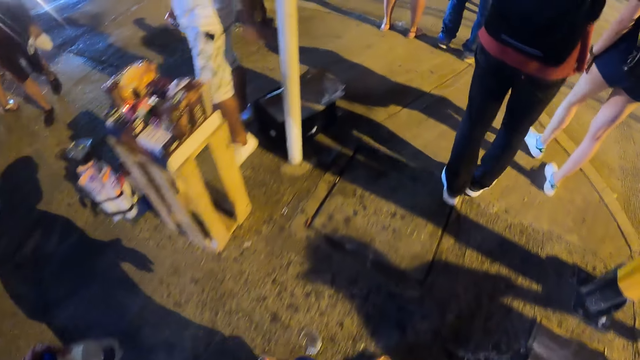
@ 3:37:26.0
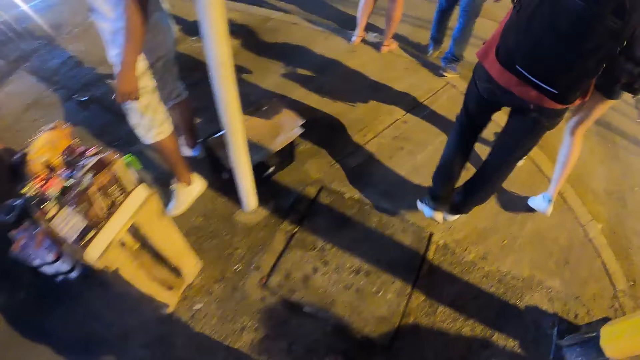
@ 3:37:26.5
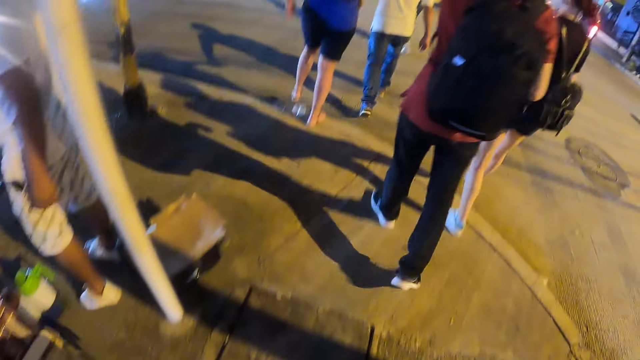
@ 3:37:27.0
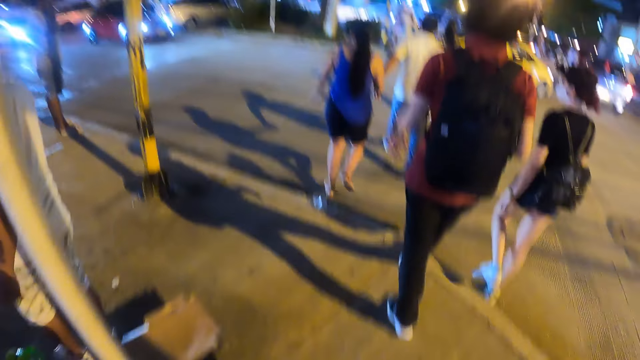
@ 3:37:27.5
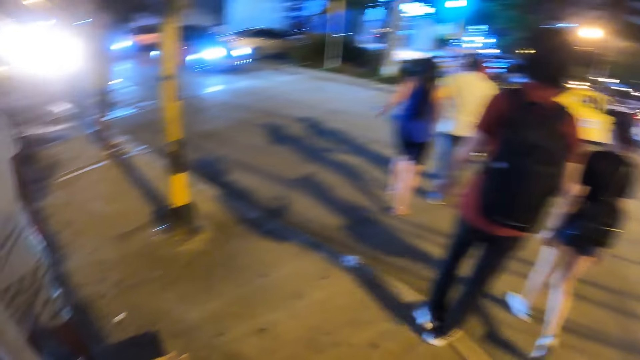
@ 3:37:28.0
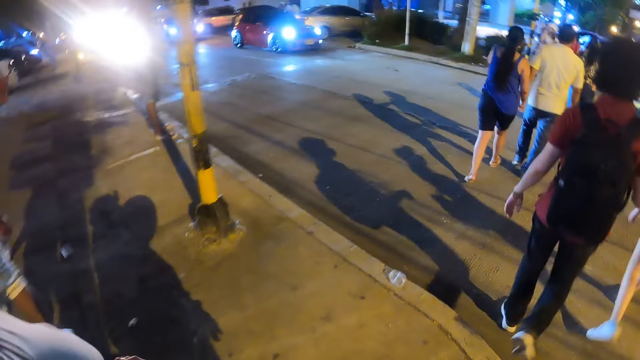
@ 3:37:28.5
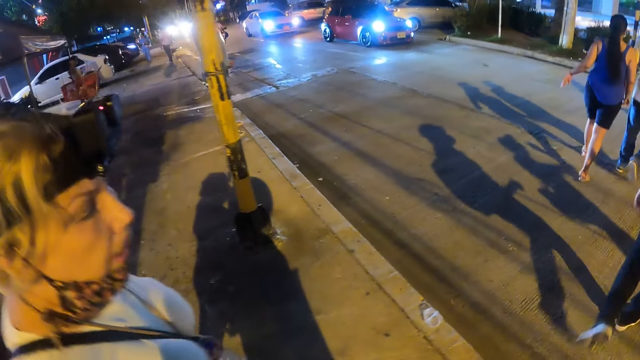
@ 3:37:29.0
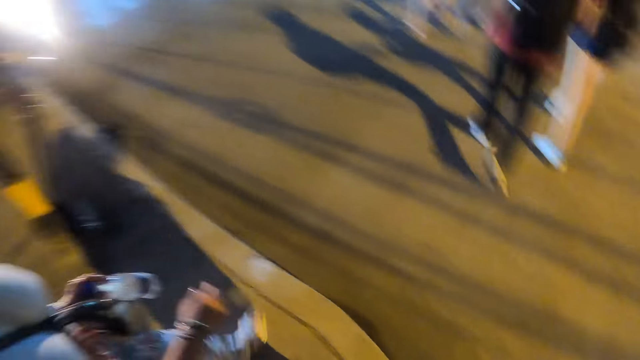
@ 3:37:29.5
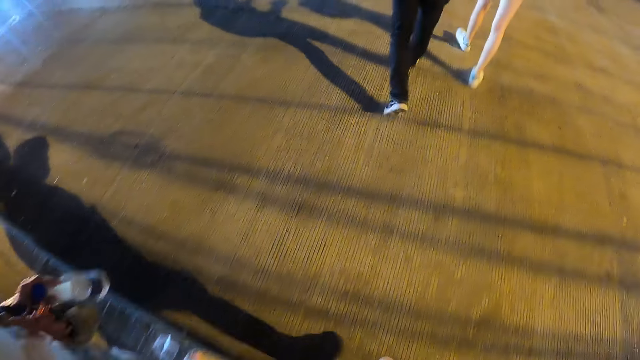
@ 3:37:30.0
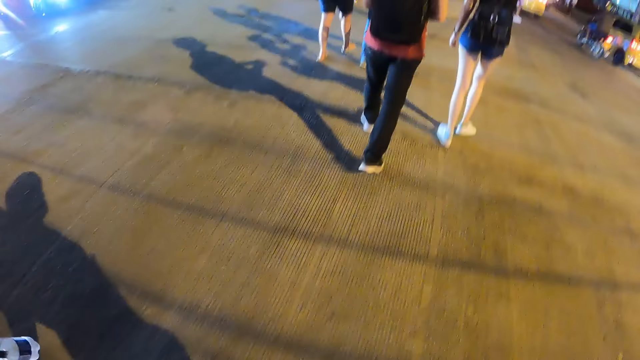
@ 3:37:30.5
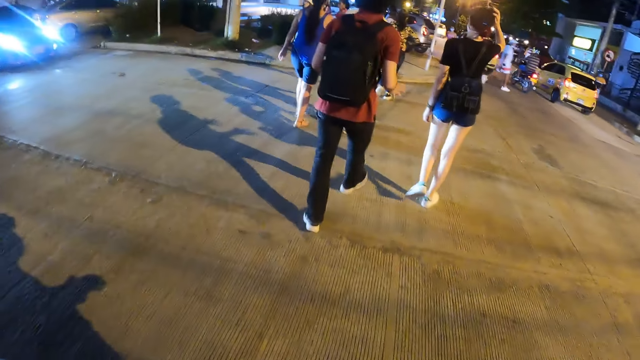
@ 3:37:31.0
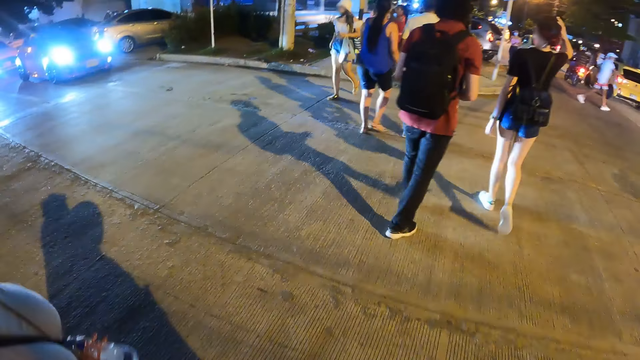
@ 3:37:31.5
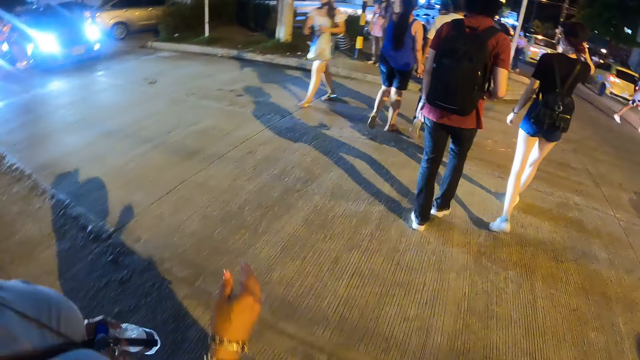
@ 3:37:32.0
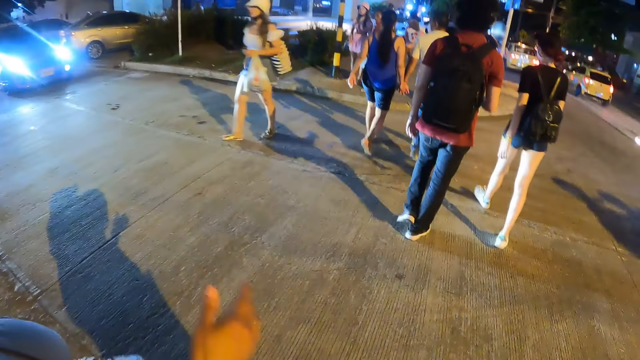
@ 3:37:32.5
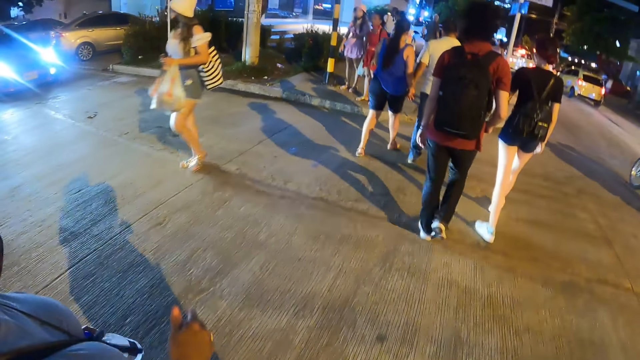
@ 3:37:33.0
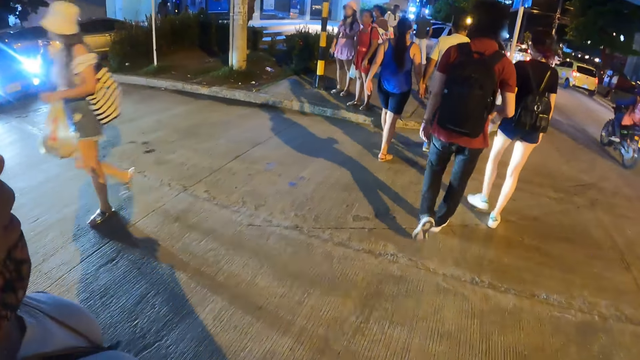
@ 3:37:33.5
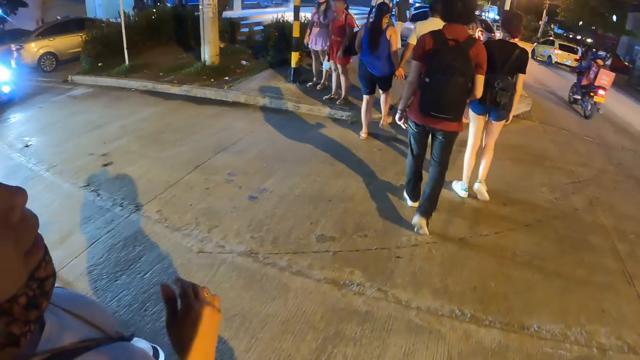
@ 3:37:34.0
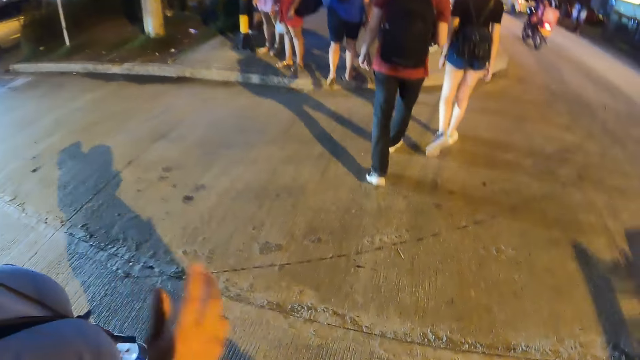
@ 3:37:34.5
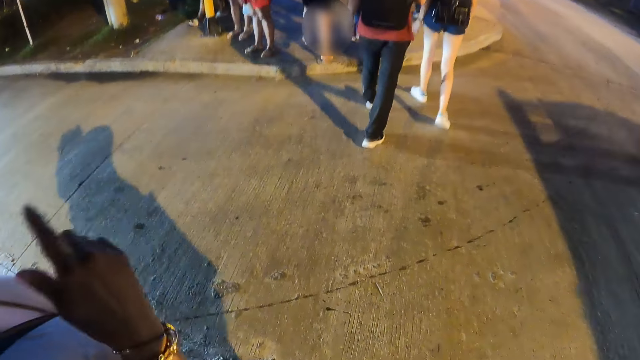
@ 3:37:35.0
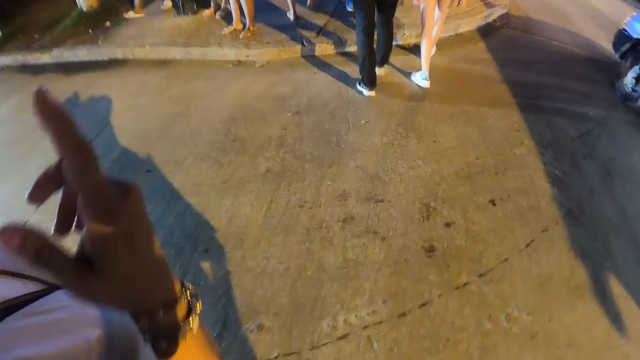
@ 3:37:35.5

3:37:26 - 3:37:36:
The camera wearer walks on the sidewalk. They interact with a woman. The woman carries a bottle on the sidewalk. The camera wearer walks on the sidewalk. The woman crosses the street road with the bottle. The camera wearer interacts with the woman. They cross the street road.

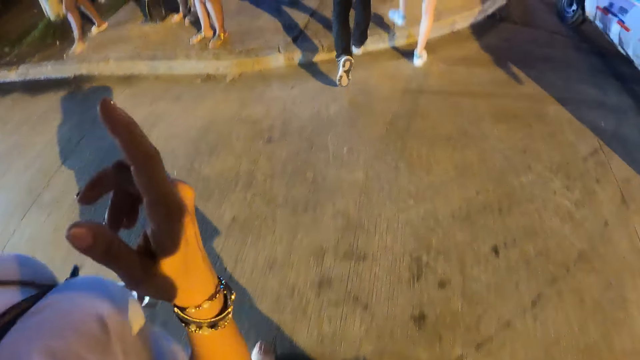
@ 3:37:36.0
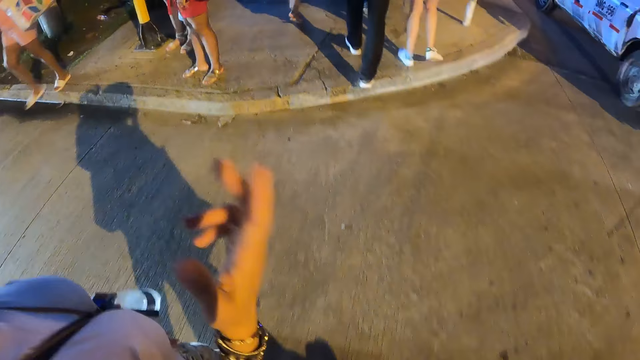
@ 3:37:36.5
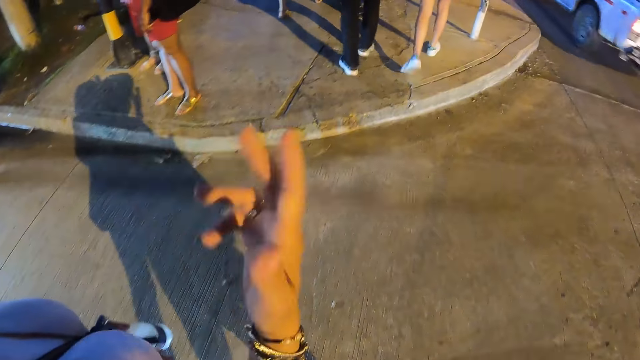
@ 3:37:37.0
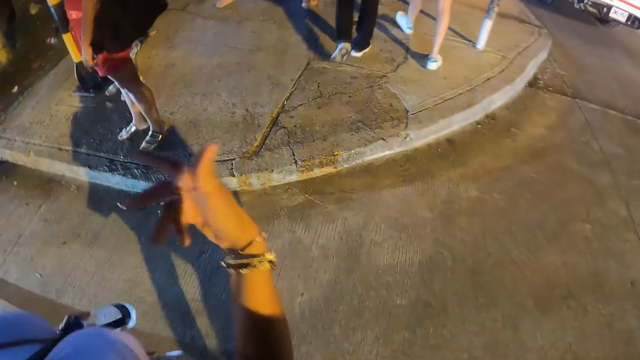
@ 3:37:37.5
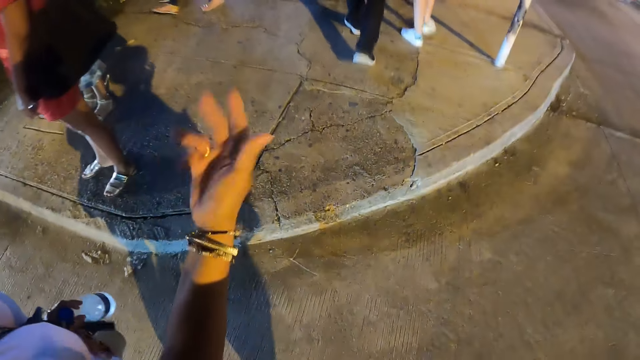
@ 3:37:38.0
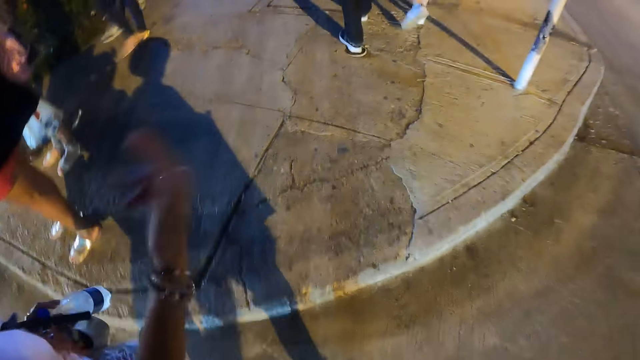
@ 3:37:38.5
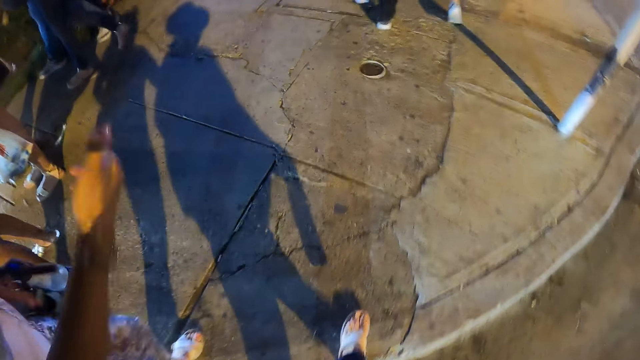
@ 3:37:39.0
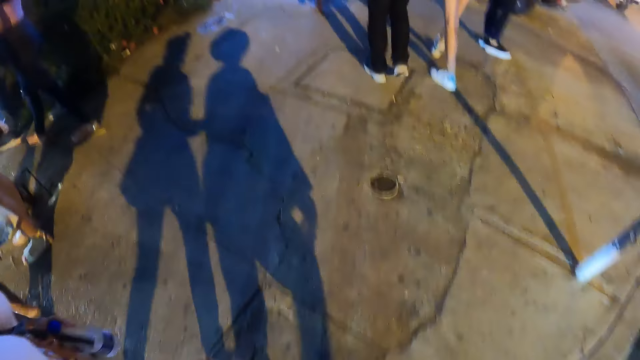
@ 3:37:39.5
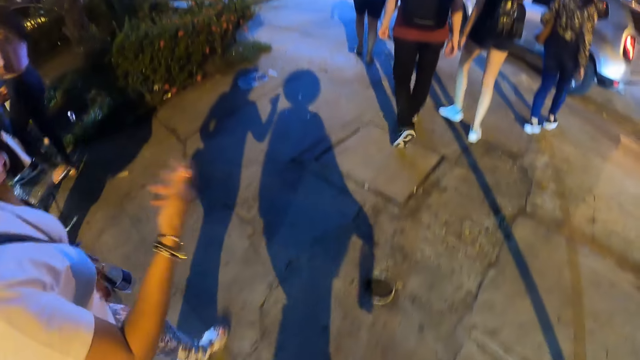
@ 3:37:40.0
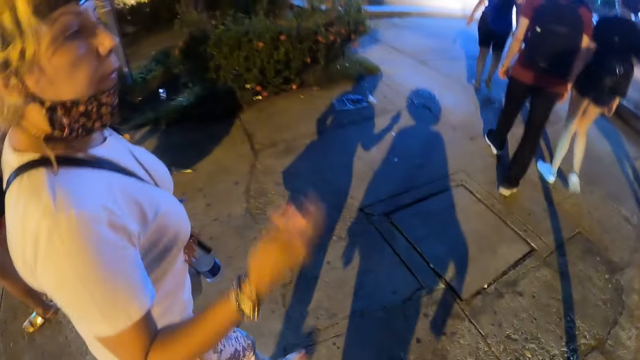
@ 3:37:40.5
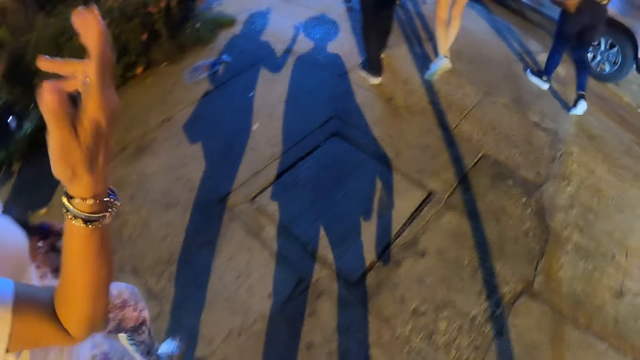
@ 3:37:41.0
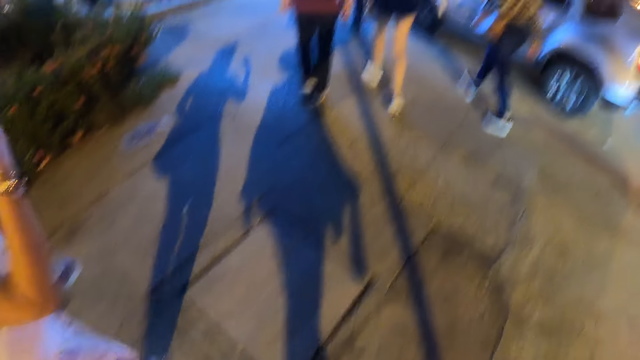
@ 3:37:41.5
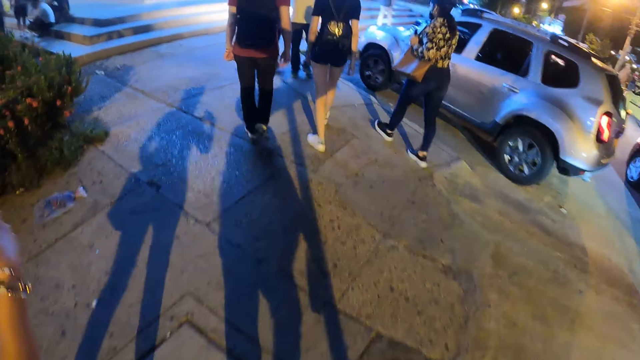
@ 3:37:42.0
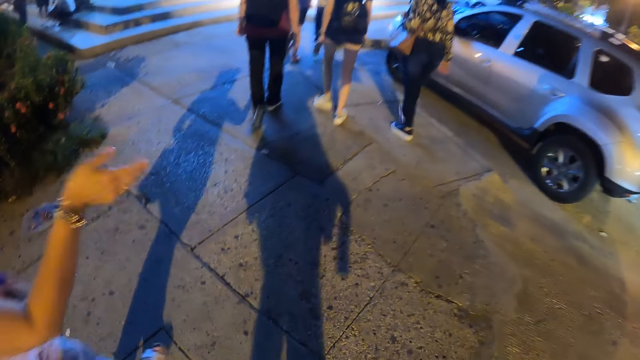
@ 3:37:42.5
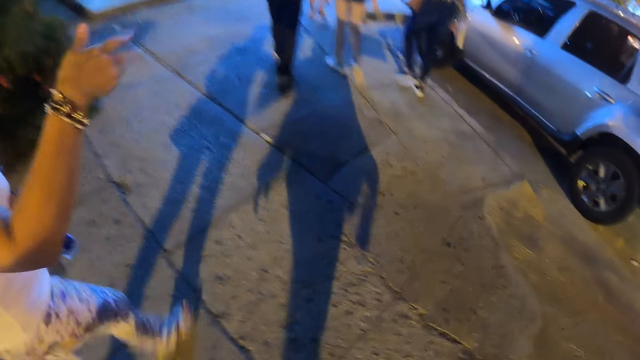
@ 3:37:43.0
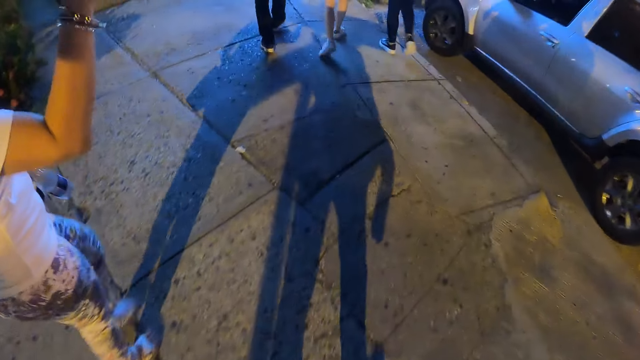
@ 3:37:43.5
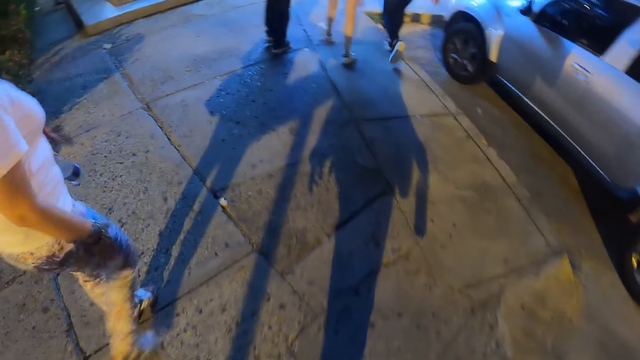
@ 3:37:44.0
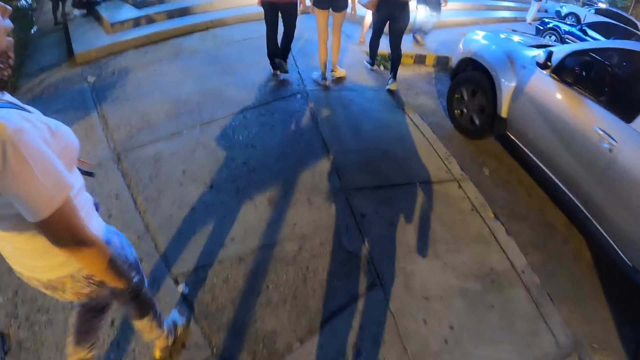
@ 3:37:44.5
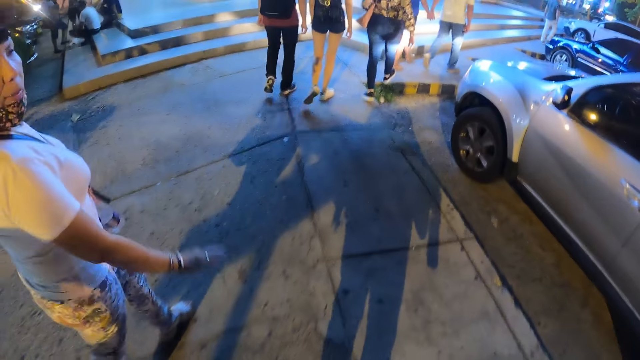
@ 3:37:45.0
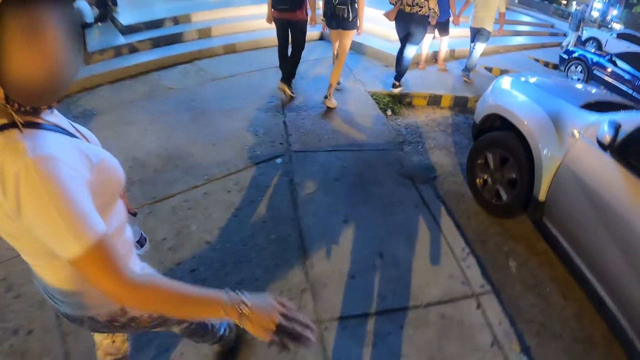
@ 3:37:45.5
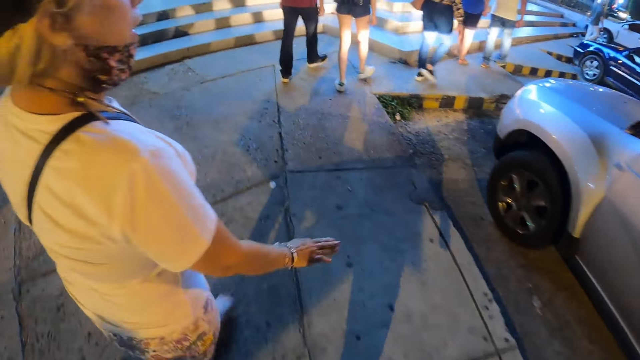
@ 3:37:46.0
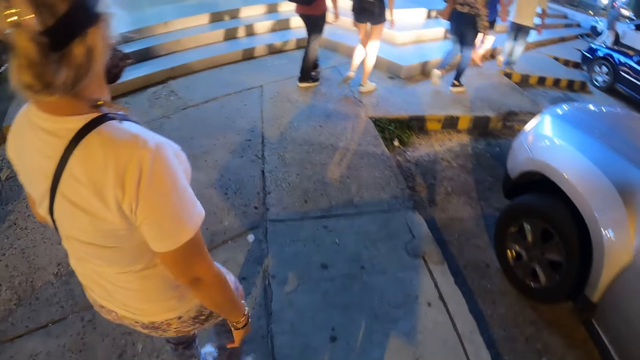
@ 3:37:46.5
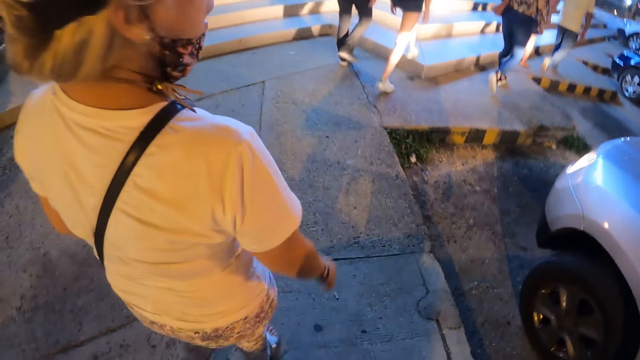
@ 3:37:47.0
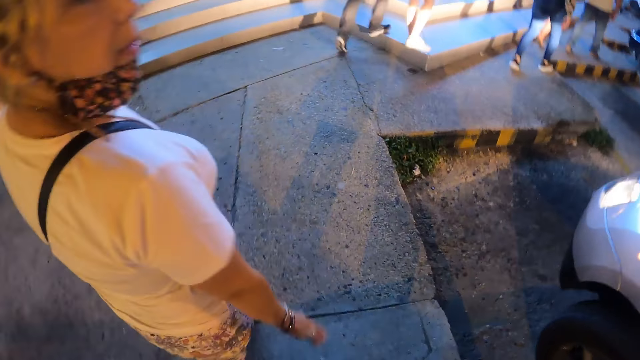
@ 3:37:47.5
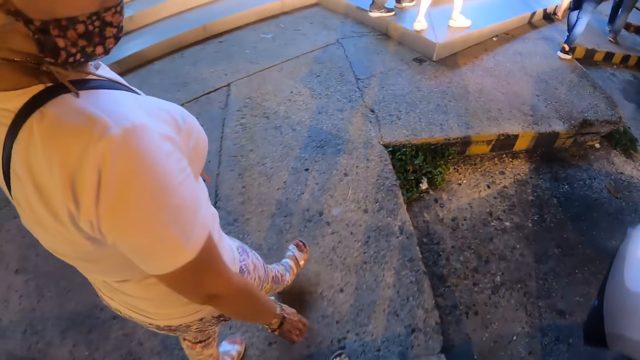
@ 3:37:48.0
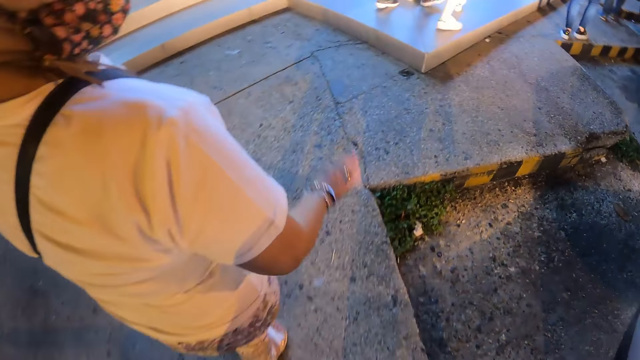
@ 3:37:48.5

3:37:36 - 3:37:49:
The camera wearer walks on the sidewalk. A woman carries a bottle on the sidewalk. The camera wearer interacts with the woman. The woman walks on the sidewalk. The camera wearer interacts with the woman. They walk on the sidewalk.
